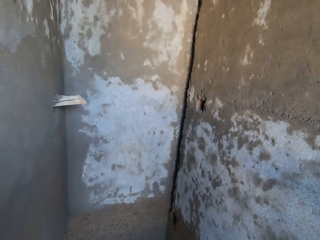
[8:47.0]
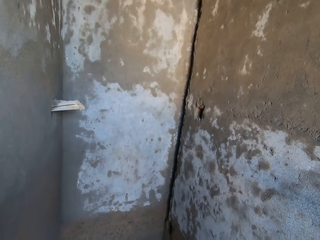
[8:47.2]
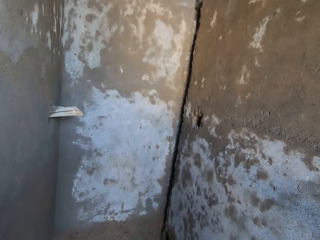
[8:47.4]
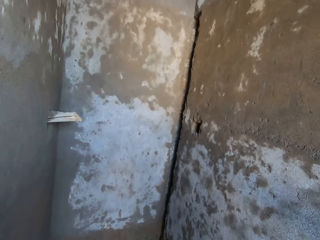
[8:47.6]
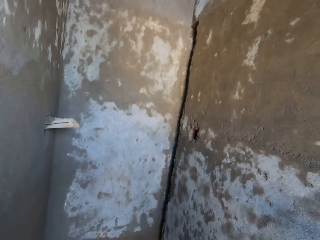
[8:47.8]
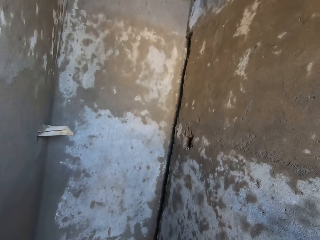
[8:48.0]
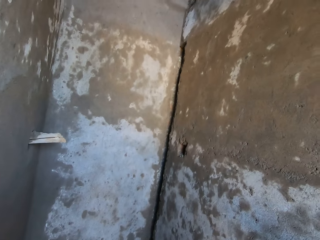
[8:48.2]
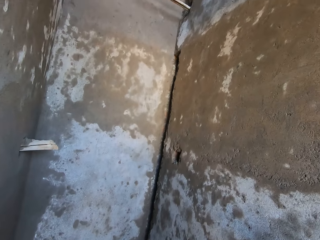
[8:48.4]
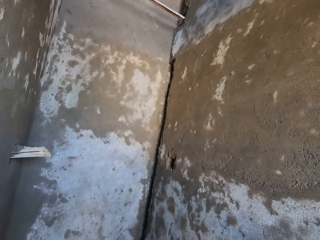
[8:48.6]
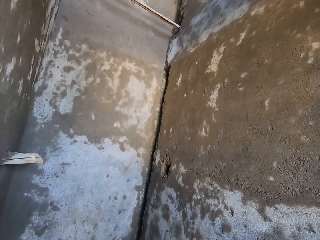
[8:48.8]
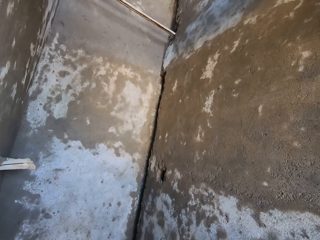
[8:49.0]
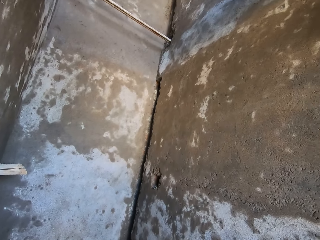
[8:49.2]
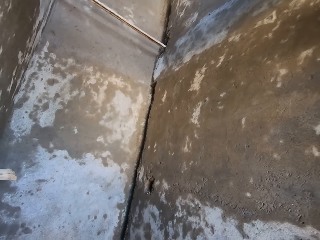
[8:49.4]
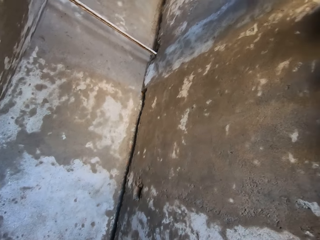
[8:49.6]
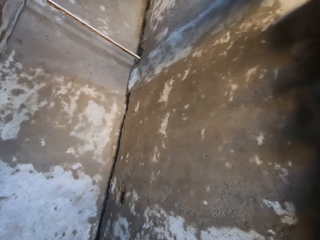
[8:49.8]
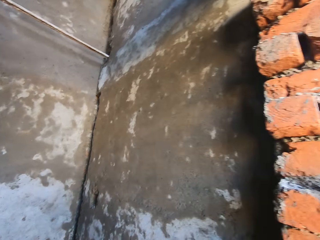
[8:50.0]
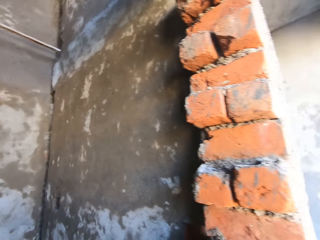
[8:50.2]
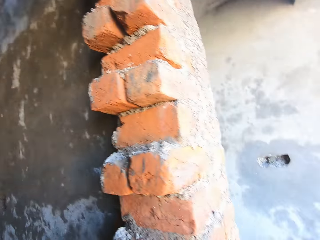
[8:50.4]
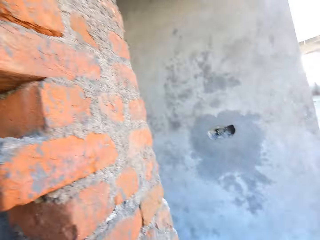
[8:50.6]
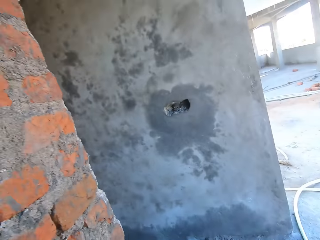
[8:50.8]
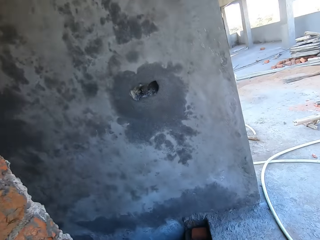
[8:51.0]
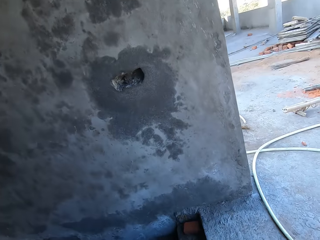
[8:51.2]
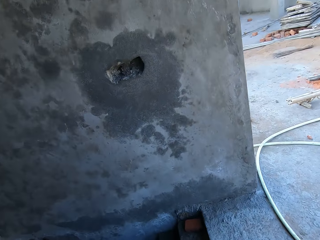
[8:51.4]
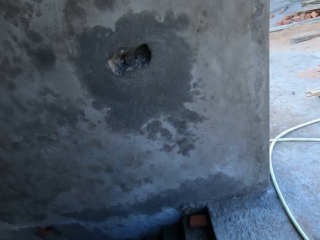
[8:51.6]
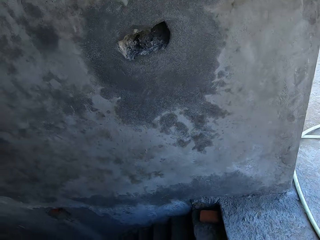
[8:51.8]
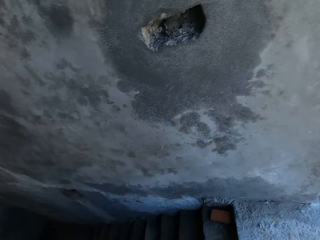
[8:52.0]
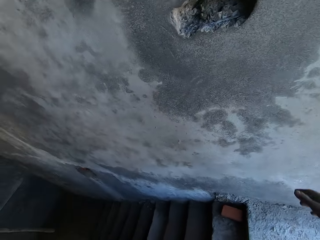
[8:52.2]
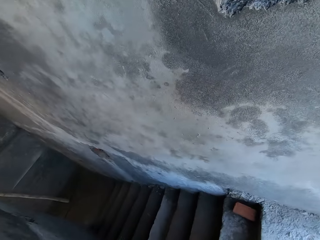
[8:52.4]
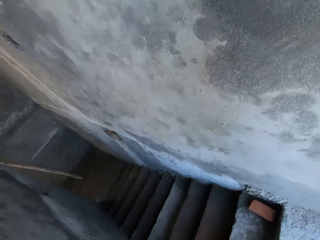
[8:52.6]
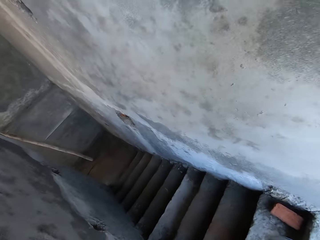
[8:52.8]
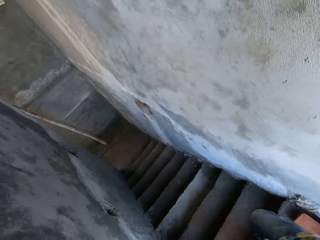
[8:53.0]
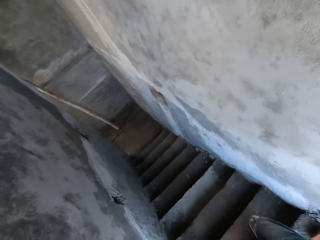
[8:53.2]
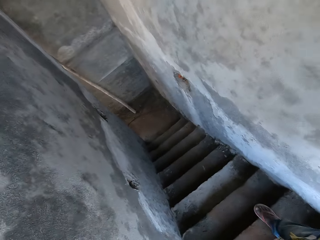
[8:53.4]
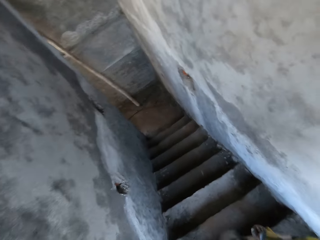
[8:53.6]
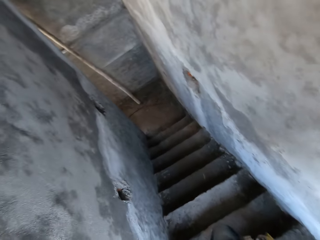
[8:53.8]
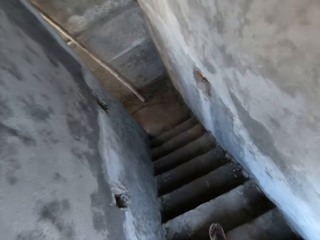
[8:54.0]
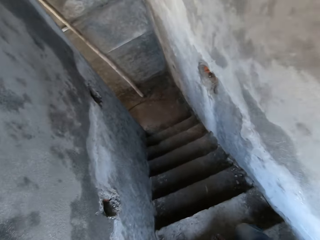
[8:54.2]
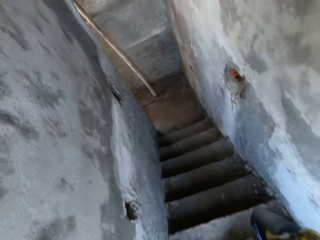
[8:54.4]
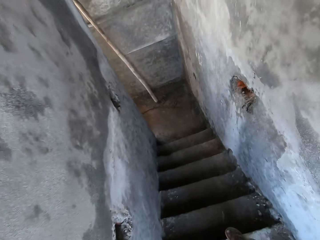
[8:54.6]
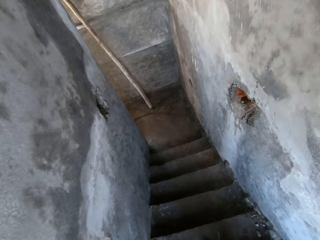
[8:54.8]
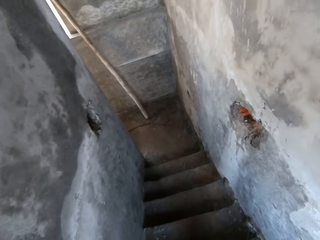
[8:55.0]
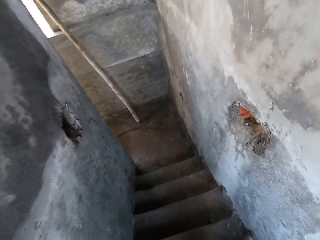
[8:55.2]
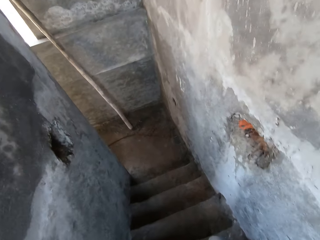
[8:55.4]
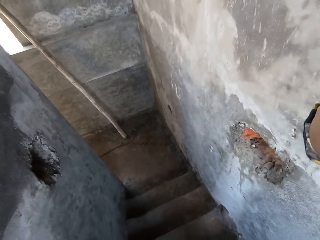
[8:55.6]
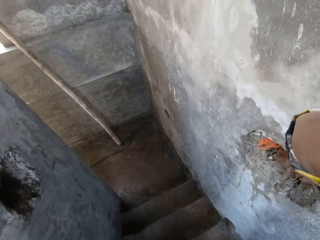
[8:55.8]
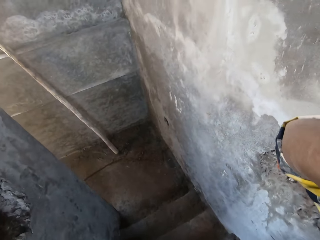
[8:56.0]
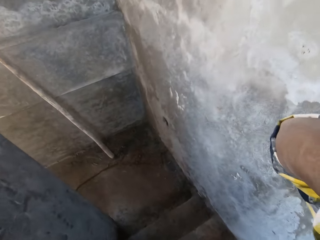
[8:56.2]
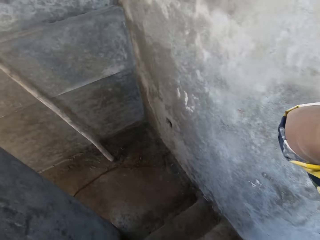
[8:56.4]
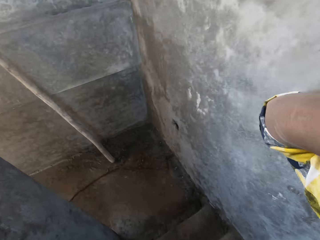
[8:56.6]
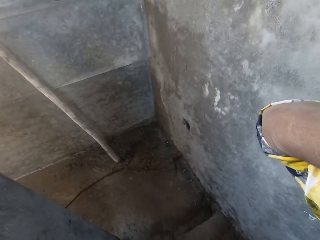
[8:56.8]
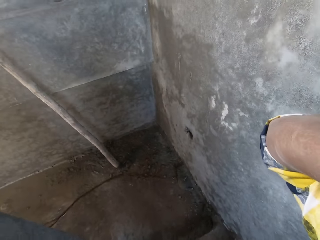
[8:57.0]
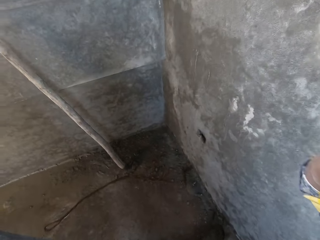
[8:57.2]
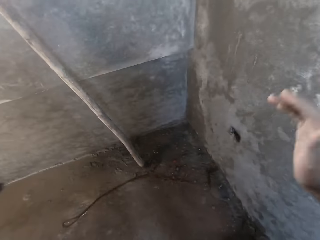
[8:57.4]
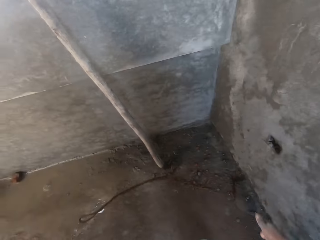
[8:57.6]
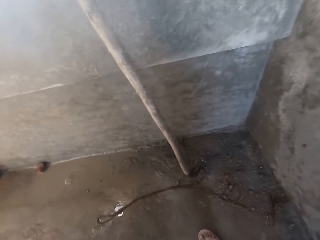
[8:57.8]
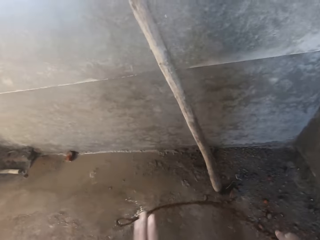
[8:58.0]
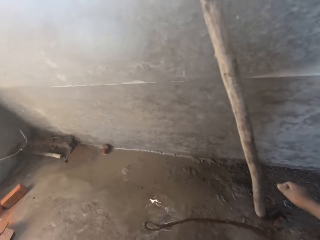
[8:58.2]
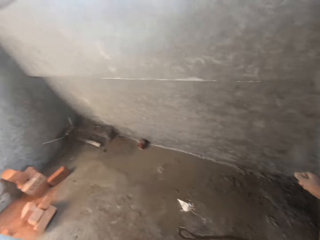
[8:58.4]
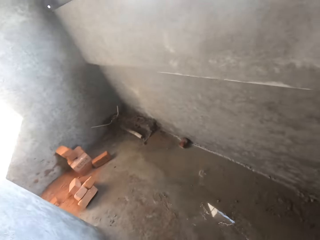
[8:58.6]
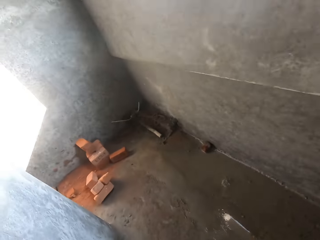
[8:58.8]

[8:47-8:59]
The camera wearer walks down stairs.

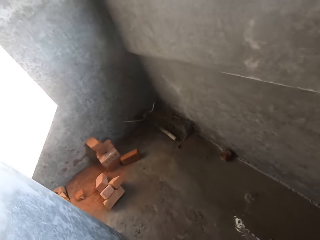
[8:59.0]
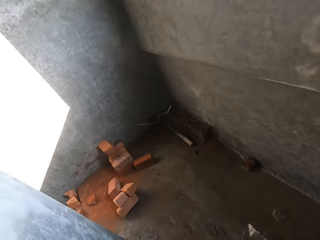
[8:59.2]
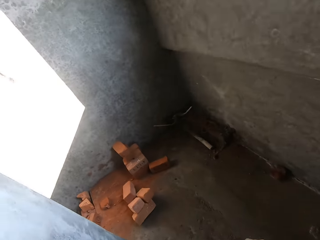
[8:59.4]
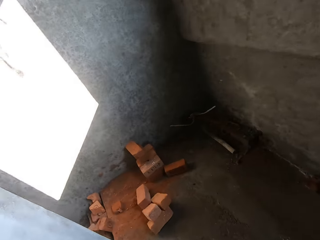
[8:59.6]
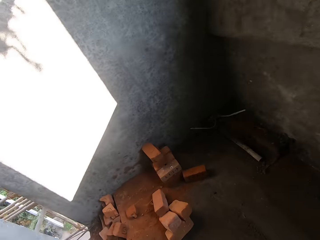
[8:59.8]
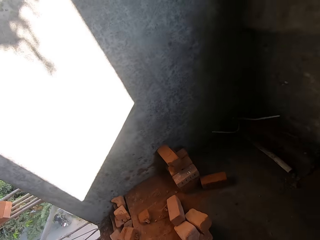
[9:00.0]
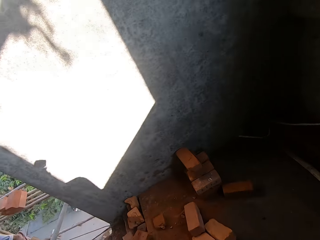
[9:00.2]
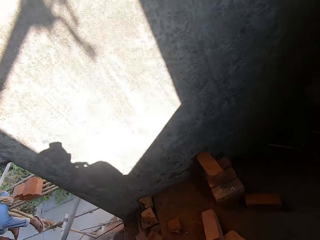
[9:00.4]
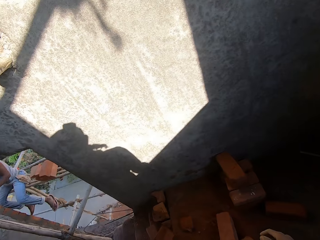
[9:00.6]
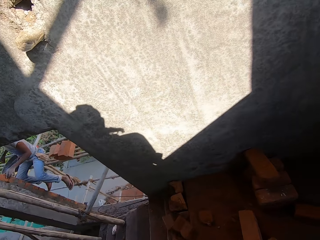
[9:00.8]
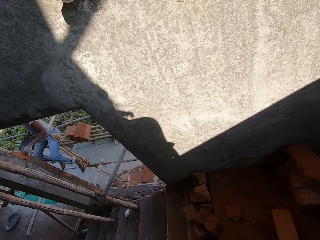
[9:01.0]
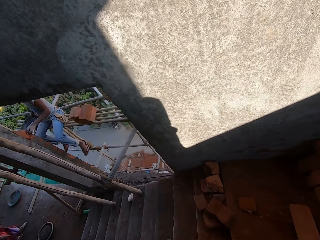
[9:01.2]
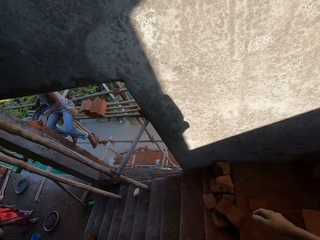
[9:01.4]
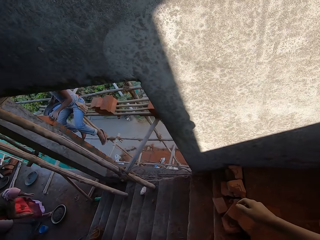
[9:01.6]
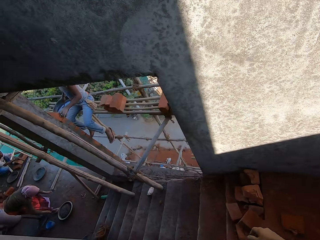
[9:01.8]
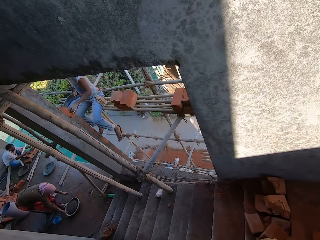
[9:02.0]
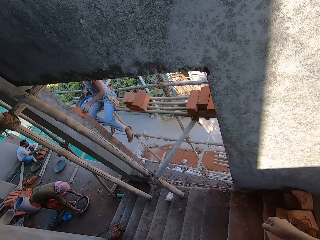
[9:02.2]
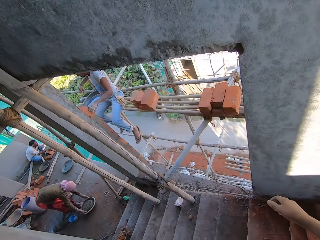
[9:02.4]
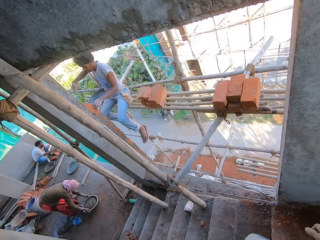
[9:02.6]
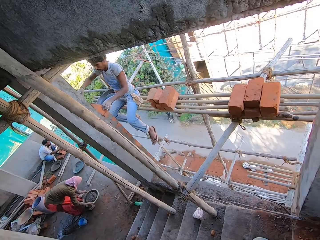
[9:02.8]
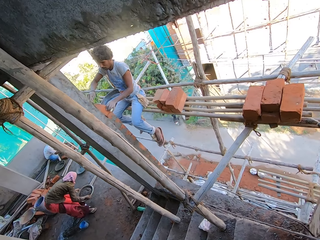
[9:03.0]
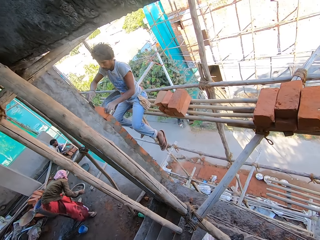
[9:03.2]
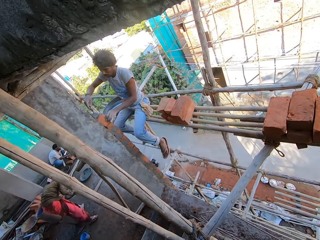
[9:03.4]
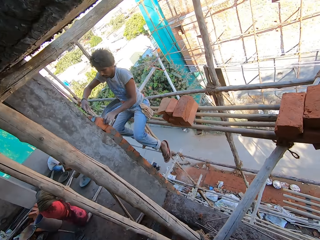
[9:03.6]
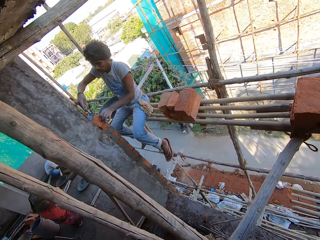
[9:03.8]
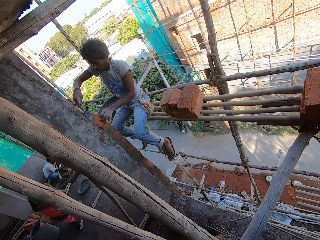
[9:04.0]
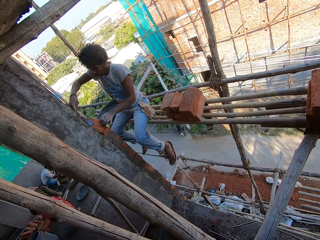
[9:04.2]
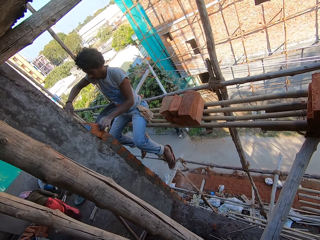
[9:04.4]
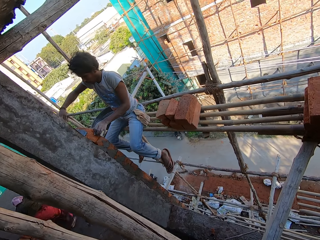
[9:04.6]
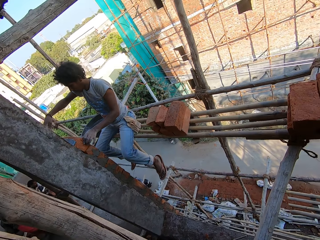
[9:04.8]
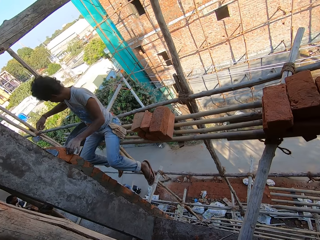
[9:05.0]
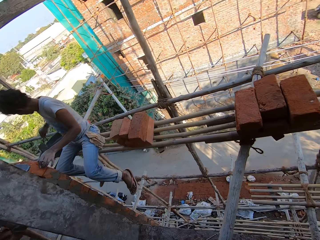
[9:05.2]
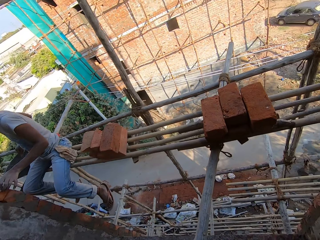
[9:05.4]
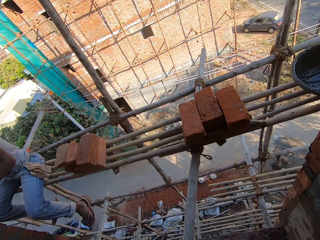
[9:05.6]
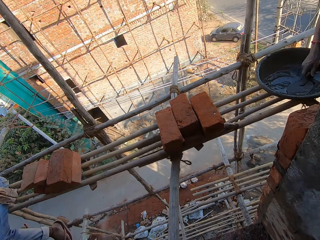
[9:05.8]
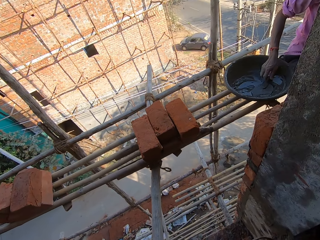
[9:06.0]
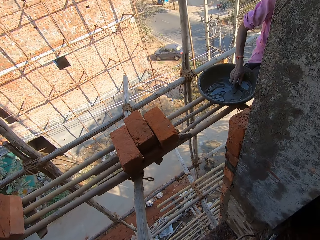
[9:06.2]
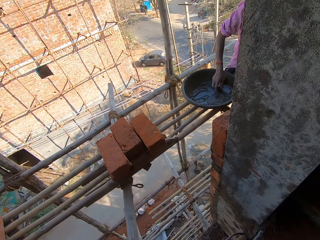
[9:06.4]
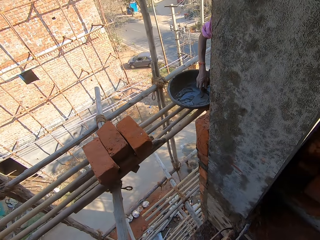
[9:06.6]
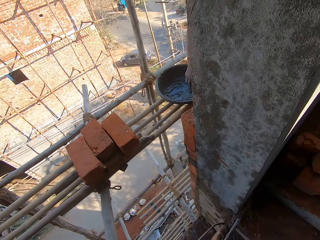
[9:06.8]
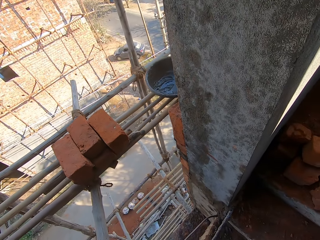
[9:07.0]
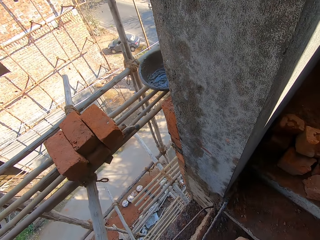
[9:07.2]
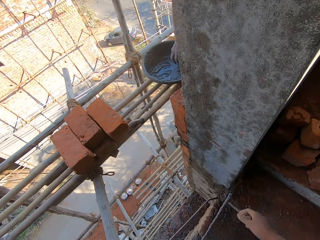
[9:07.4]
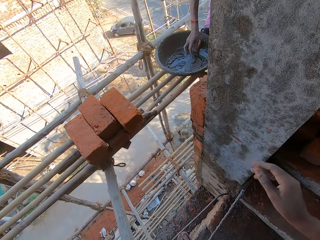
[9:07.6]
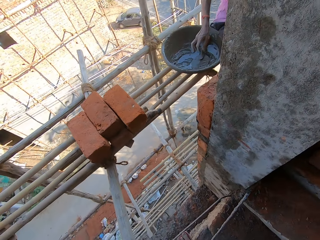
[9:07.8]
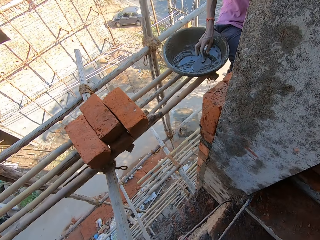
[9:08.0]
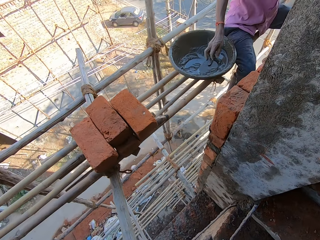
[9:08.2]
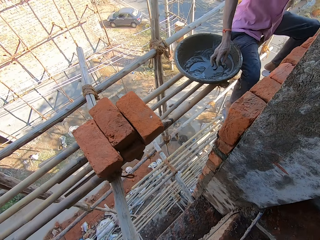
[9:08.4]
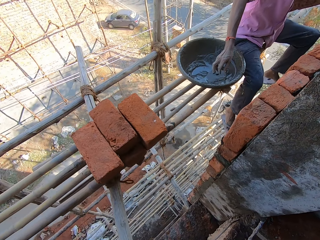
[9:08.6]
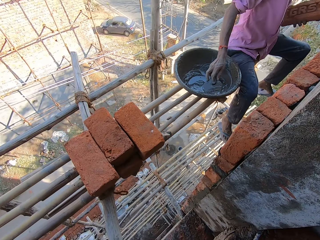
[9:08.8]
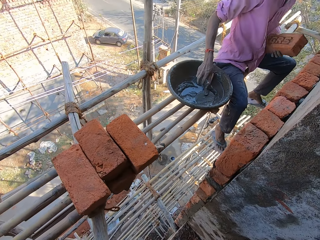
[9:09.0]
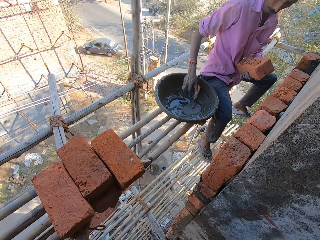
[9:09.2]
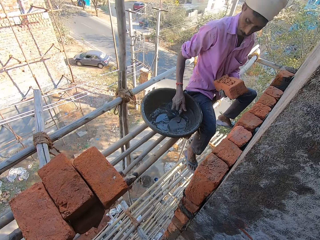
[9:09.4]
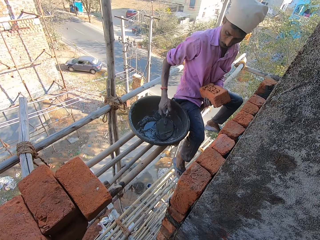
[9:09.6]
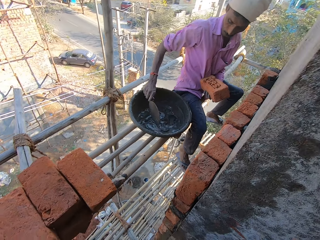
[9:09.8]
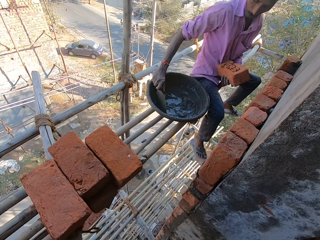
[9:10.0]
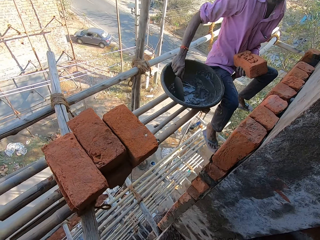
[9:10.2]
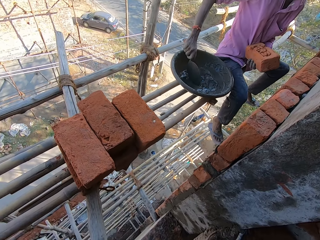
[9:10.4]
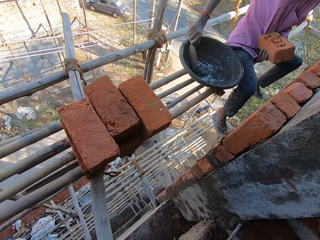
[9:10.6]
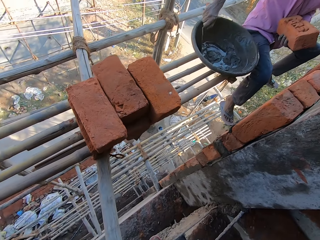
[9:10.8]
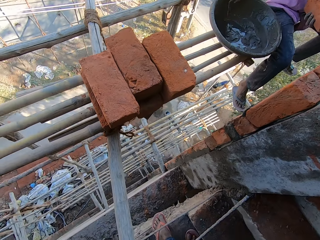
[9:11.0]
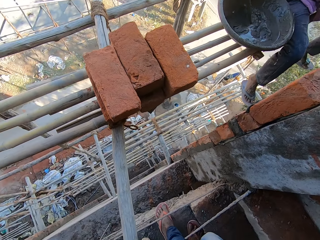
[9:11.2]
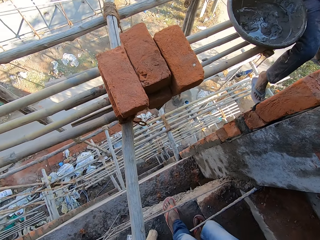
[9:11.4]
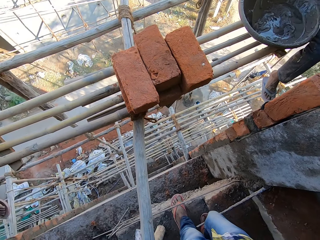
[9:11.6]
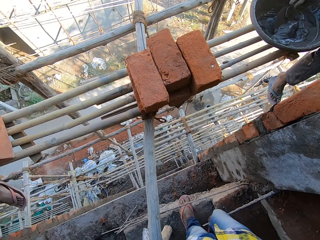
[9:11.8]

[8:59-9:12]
A man places a brick on the building. The camera wearer looks around. The man stirs cement.
